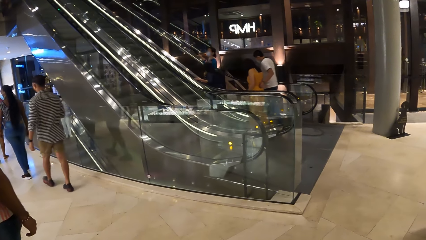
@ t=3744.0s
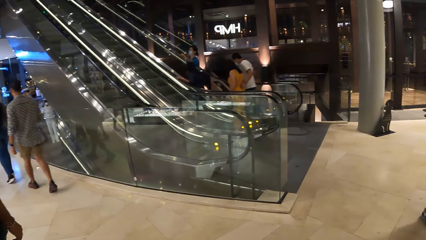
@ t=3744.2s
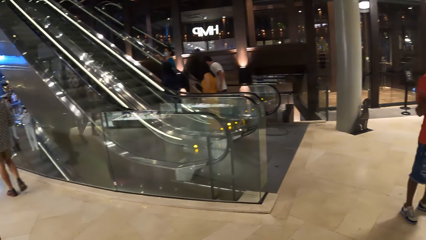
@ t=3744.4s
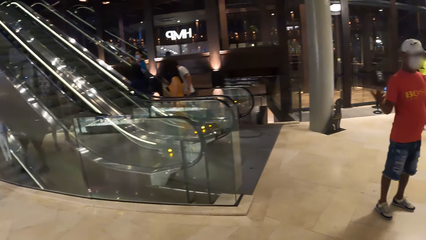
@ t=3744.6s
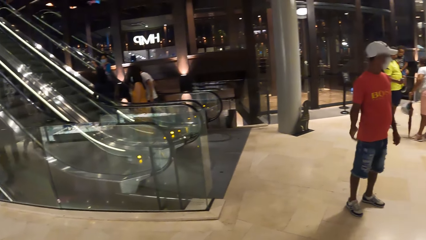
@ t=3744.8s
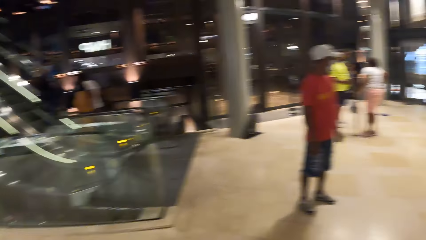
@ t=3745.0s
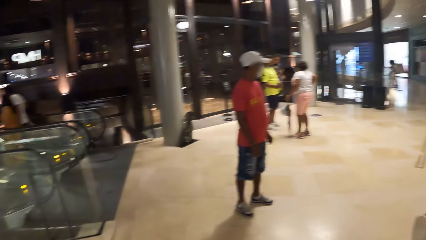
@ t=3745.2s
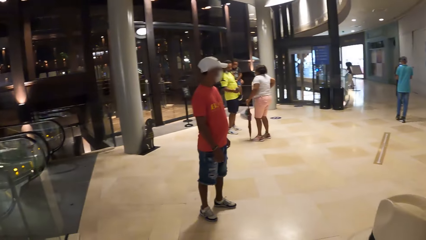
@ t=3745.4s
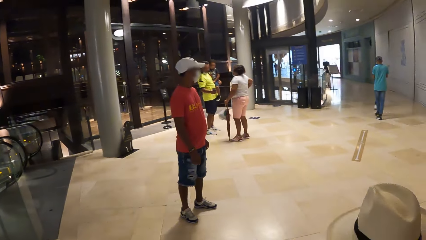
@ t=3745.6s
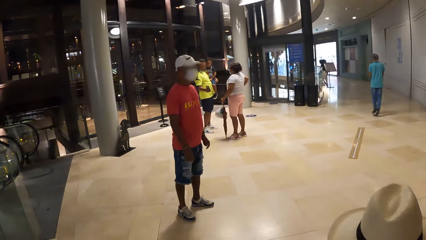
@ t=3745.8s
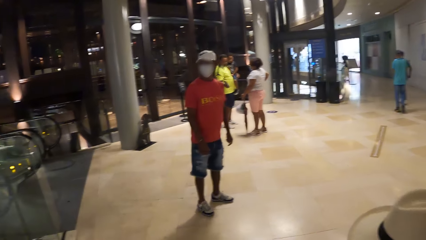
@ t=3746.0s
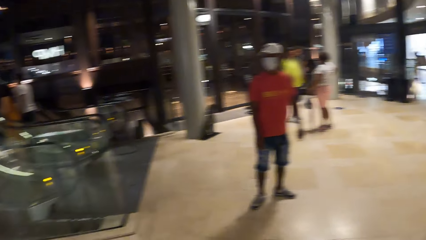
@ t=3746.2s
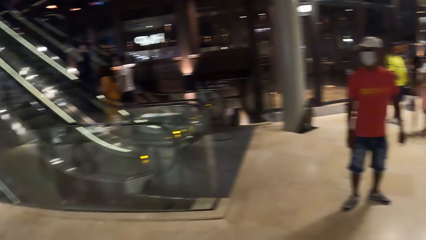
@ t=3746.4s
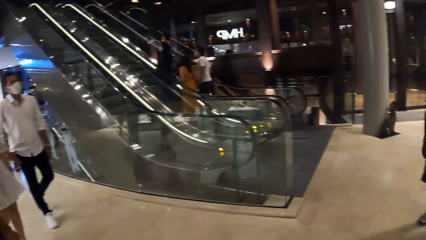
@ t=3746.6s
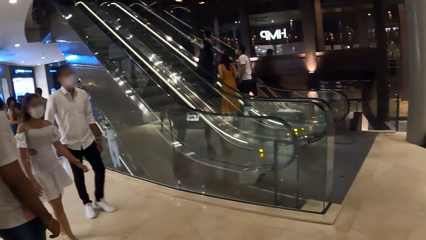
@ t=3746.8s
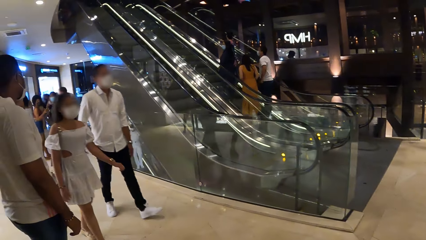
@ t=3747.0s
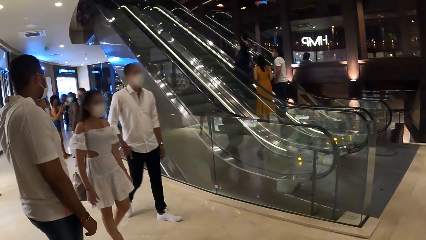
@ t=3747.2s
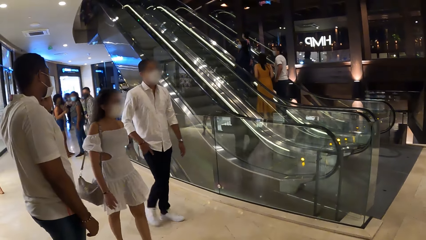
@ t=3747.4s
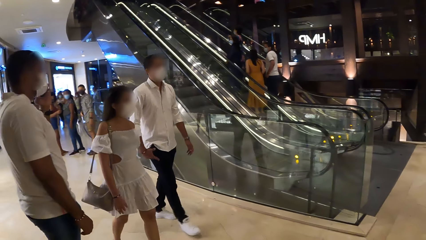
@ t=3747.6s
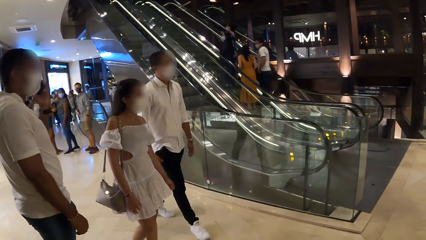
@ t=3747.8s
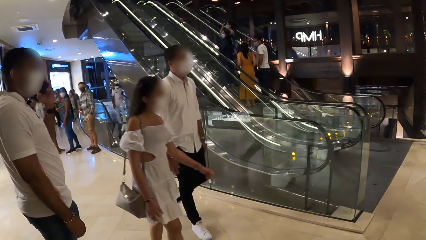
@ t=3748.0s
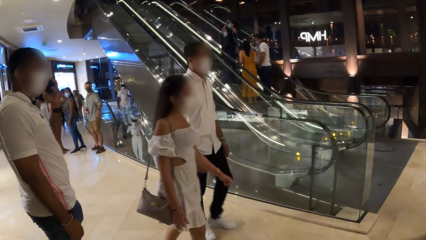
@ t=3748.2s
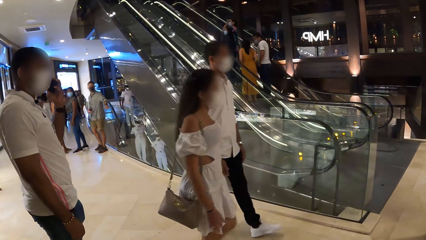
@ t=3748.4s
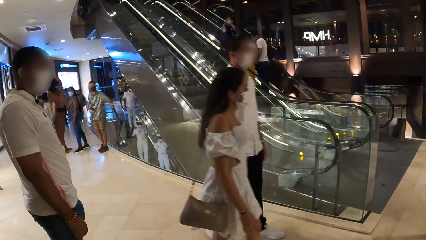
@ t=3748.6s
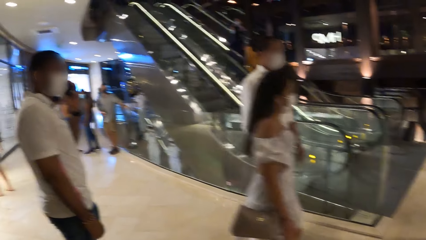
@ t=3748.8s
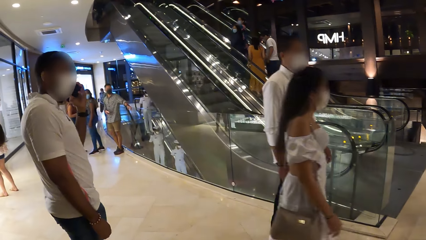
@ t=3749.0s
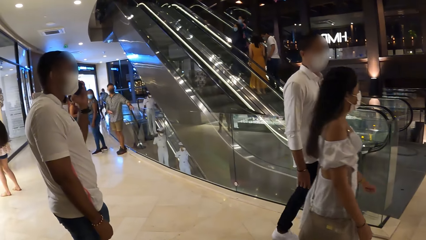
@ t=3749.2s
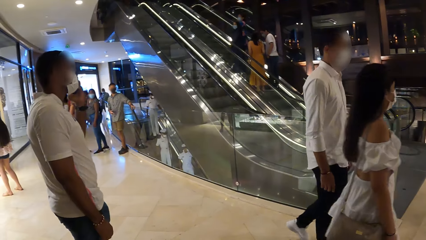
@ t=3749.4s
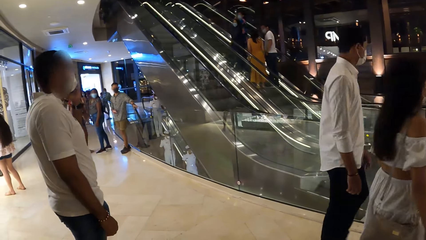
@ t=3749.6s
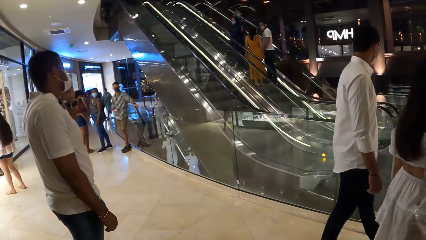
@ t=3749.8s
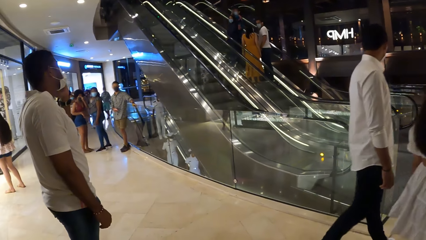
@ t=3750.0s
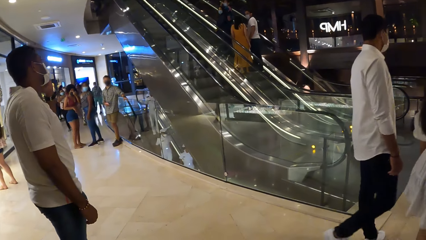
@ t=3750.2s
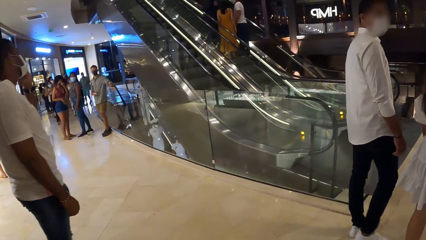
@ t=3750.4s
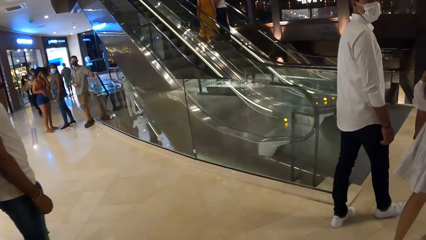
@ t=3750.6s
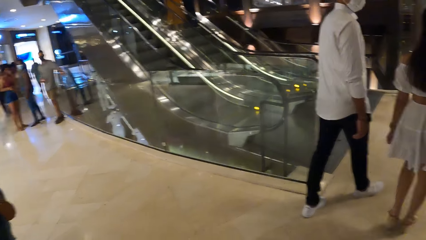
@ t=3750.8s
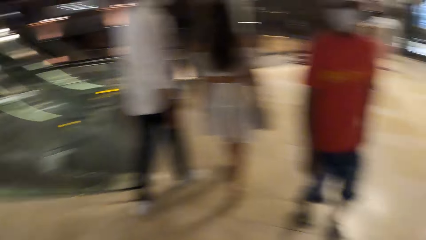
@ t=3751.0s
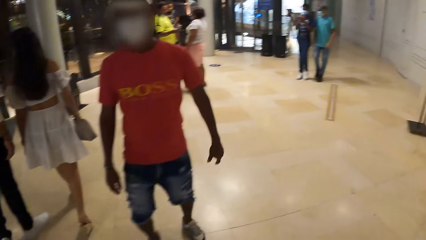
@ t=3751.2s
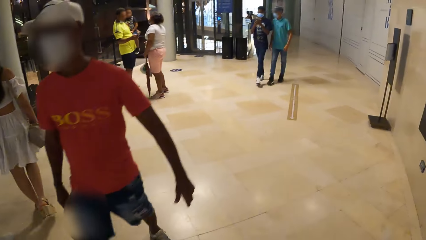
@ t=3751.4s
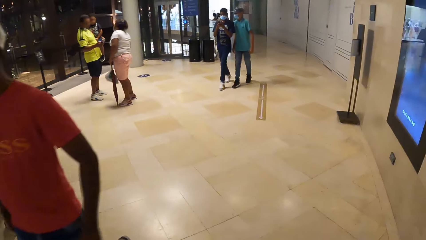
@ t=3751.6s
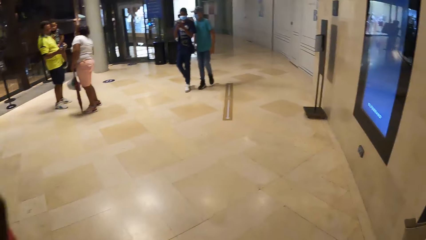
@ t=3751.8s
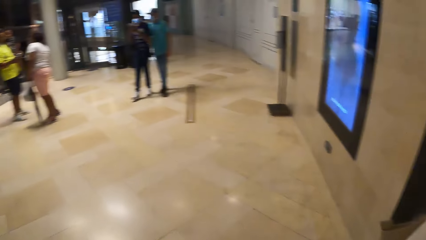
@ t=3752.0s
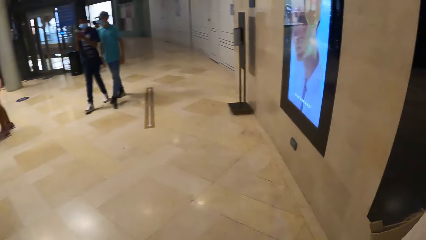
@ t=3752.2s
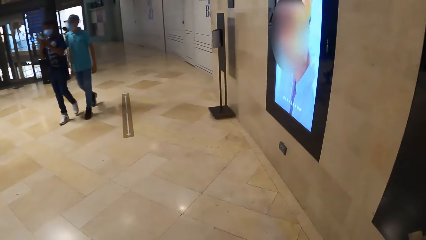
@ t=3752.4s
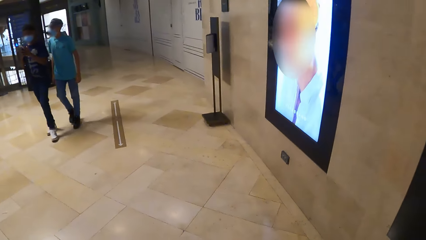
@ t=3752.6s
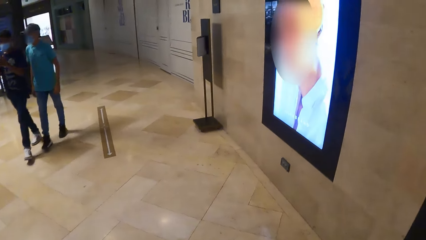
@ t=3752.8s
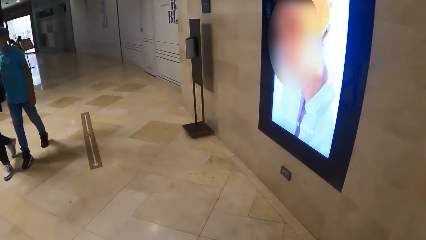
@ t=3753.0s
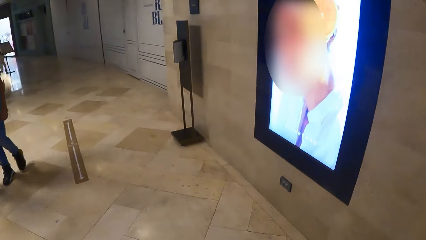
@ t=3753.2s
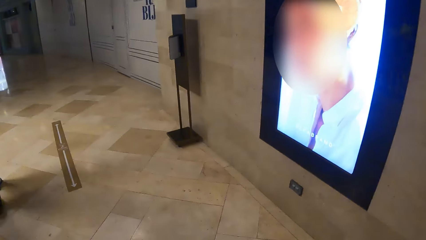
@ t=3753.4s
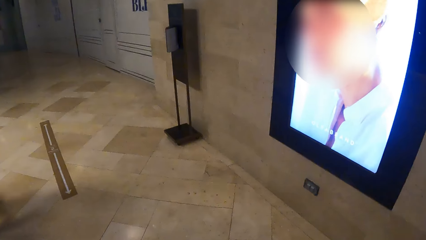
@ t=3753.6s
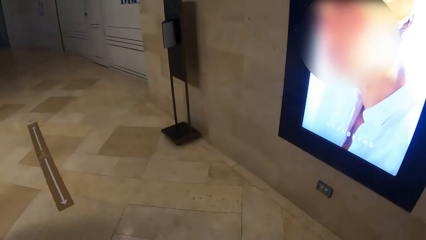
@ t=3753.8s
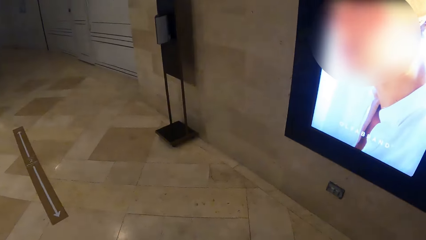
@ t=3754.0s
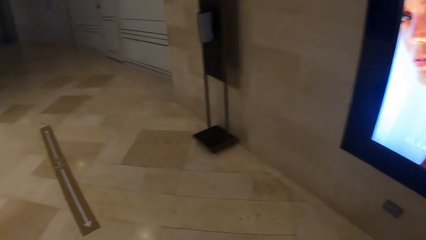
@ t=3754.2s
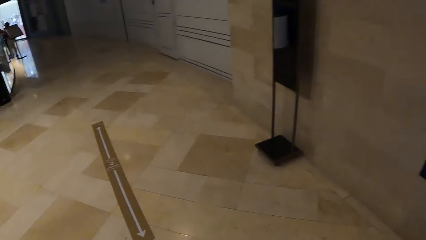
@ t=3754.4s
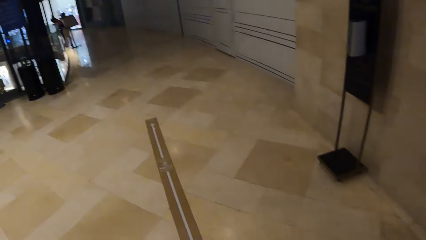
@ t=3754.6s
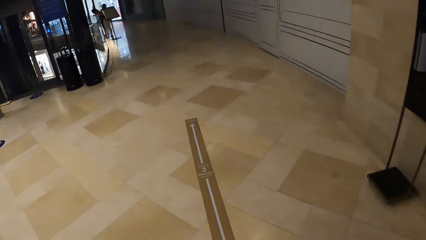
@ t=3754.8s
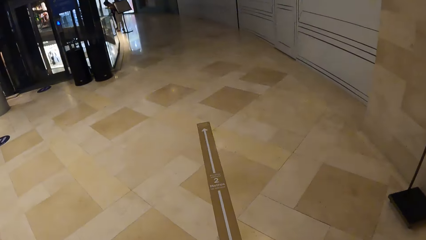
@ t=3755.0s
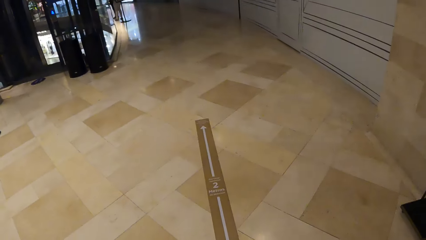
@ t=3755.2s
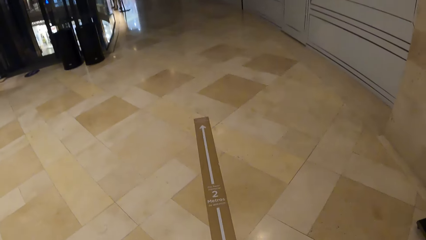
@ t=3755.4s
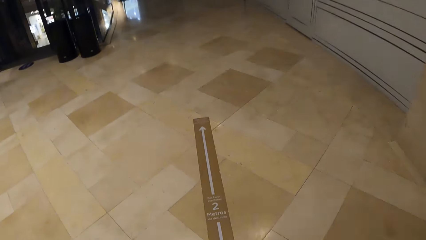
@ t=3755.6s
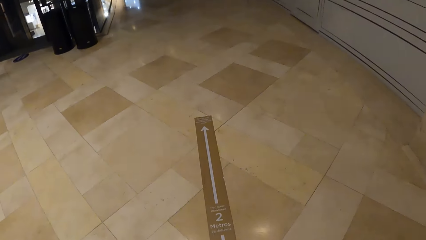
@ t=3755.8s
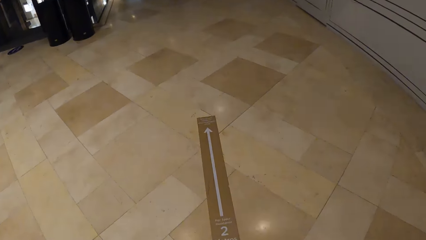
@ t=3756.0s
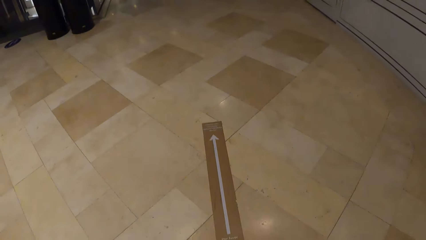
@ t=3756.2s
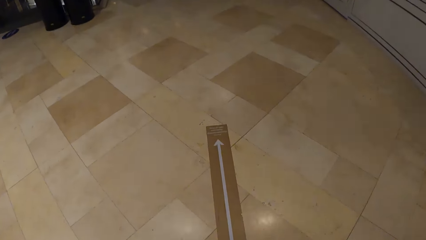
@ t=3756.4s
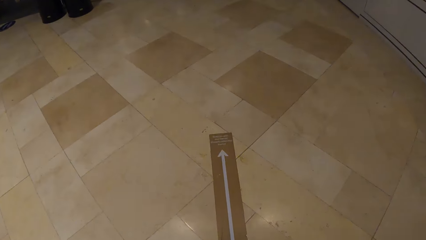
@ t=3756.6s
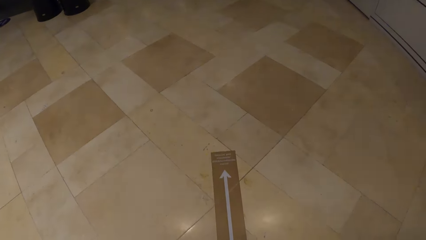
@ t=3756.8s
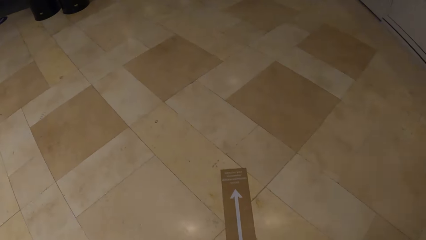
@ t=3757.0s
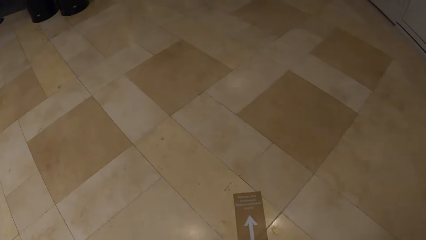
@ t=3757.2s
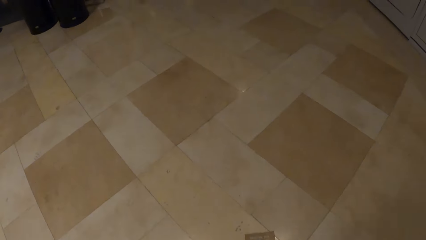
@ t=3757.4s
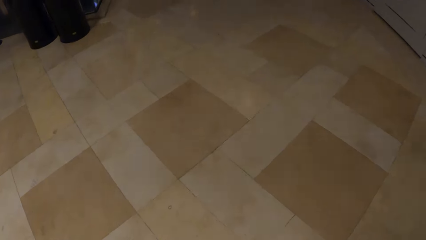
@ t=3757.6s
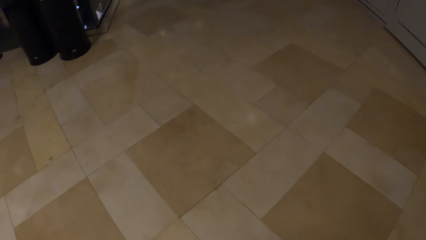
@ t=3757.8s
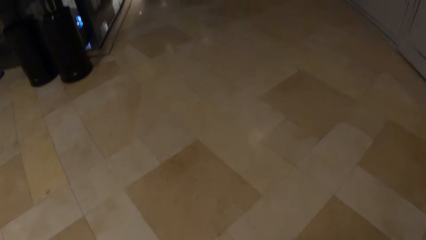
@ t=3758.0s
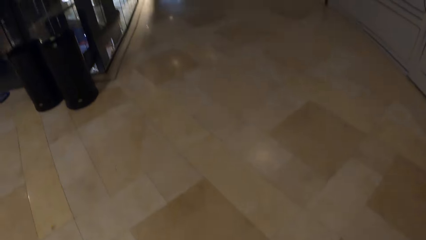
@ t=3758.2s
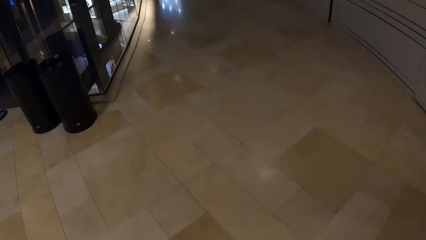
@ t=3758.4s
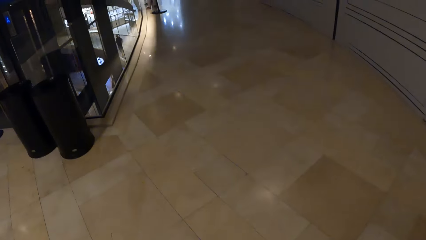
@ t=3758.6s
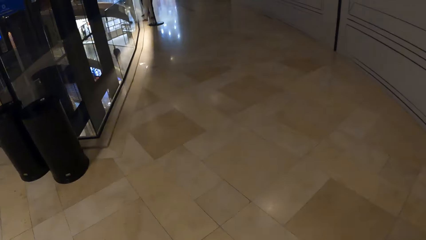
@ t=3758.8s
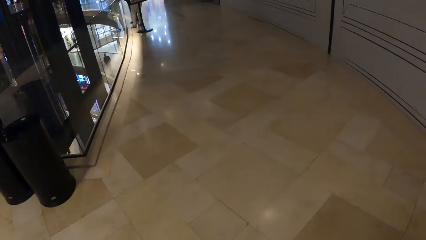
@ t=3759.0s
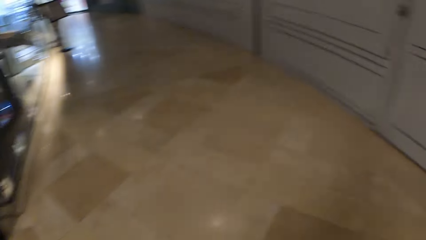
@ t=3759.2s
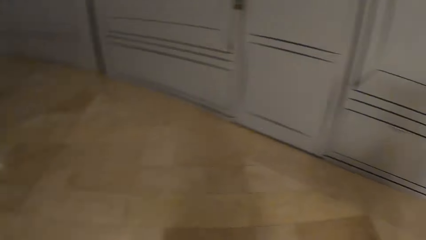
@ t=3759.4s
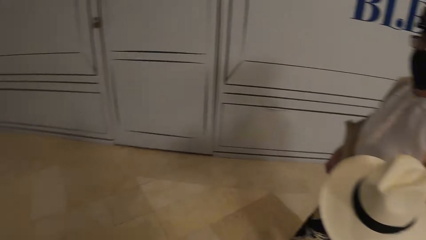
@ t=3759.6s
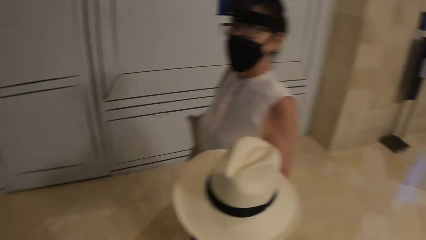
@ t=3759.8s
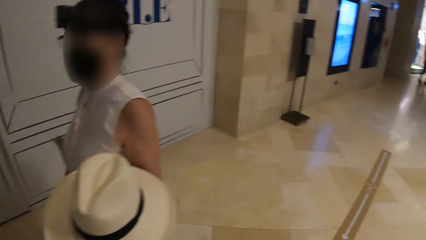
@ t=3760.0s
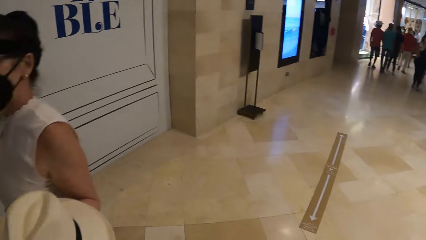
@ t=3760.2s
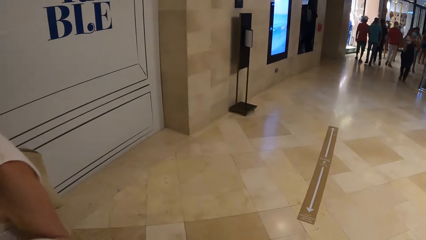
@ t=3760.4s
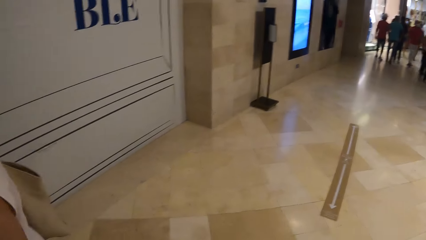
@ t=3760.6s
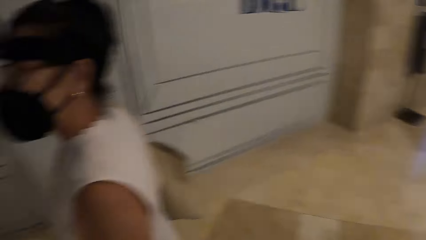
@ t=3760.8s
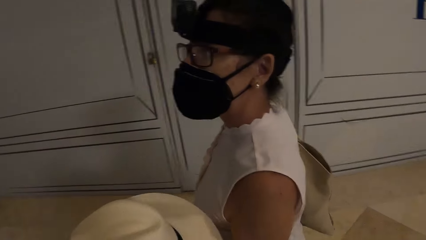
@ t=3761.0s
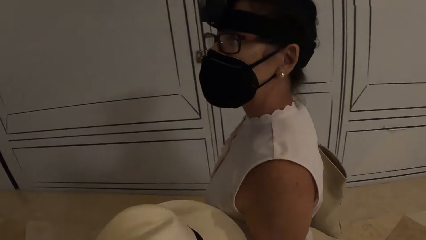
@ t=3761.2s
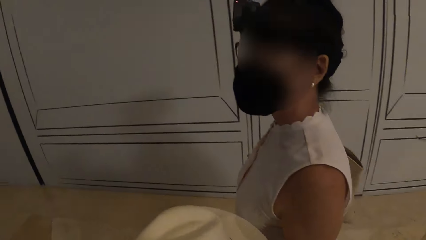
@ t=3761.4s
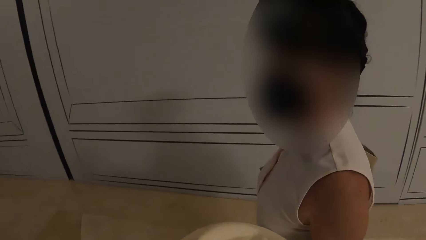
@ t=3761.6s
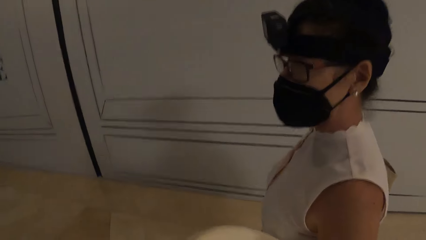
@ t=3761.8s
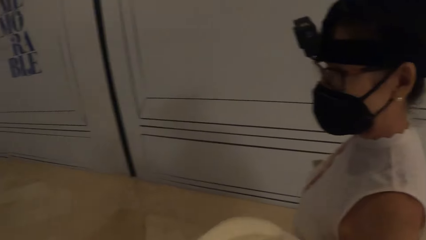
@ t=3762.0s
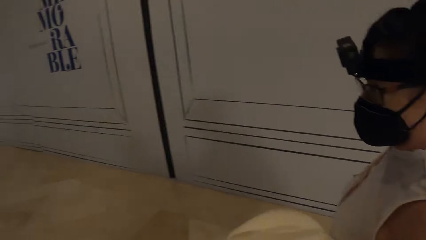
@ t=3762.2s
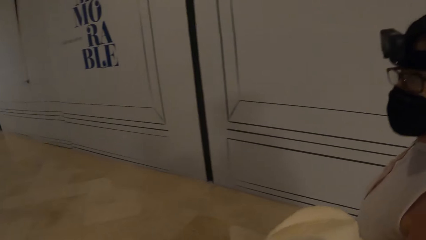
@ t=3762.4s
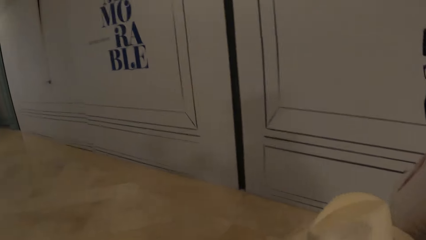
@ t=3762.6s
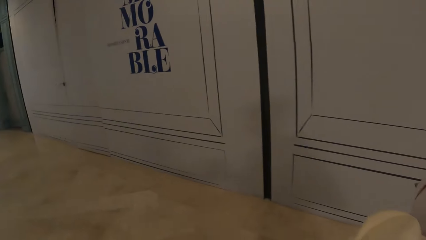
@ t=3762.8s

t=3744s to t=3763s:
The camera wearer looks at the escalator. They look around the mall. They look at the people on the escalator. They look at the wall-mounted screen. They move around. They look at the direction arrow on the floor. They look around the mall. They interact with a woman. They look at the woman.
